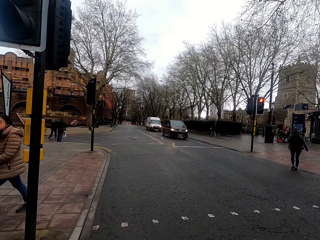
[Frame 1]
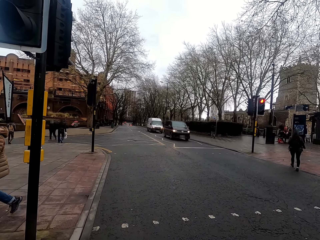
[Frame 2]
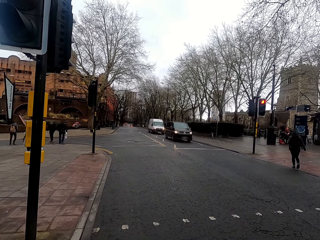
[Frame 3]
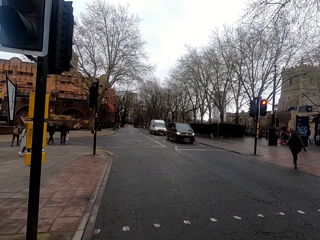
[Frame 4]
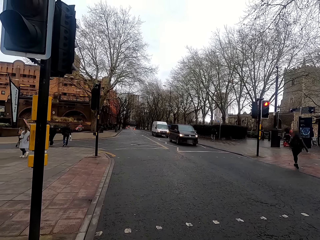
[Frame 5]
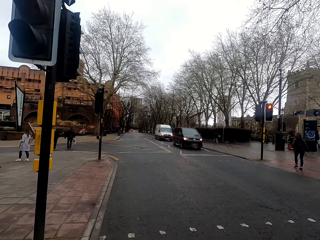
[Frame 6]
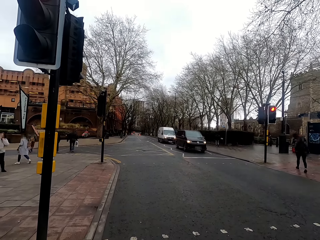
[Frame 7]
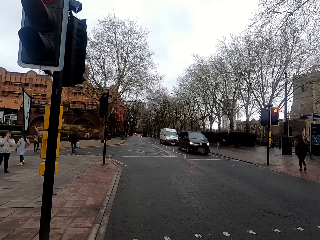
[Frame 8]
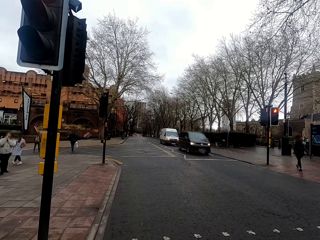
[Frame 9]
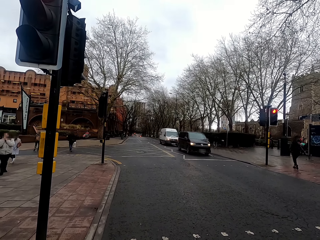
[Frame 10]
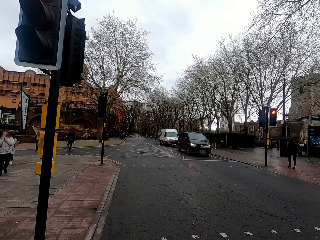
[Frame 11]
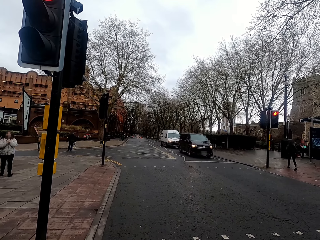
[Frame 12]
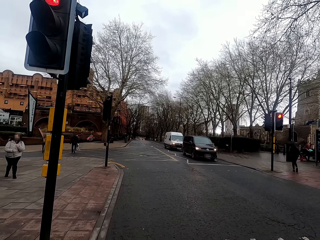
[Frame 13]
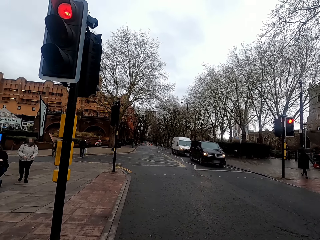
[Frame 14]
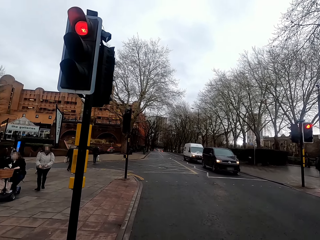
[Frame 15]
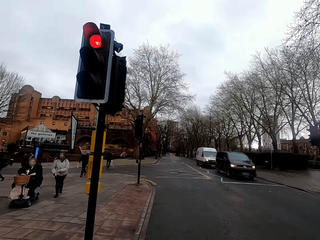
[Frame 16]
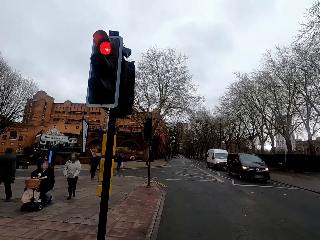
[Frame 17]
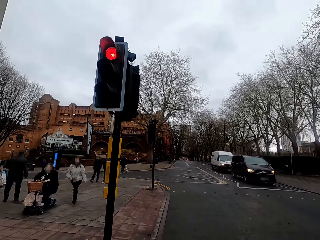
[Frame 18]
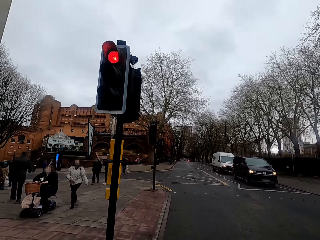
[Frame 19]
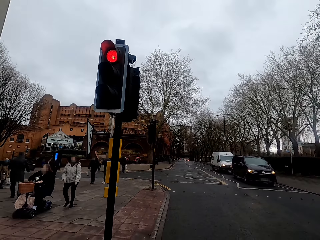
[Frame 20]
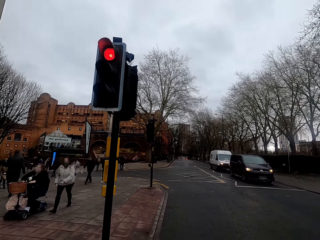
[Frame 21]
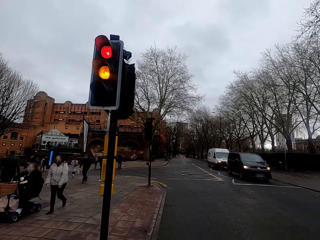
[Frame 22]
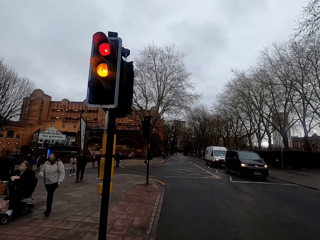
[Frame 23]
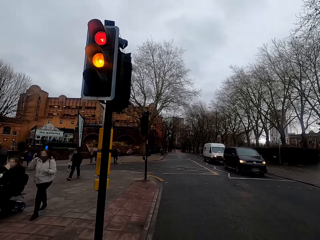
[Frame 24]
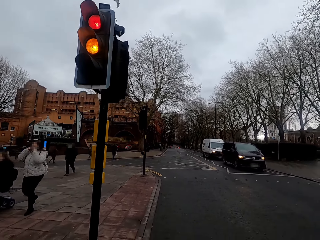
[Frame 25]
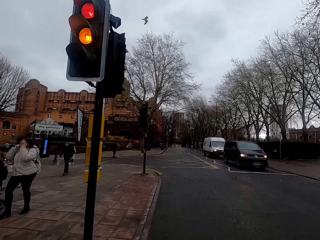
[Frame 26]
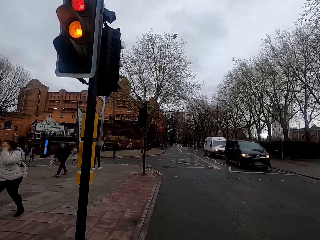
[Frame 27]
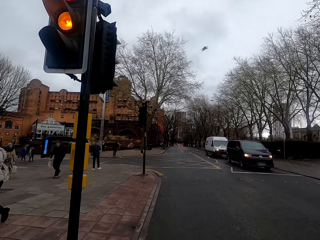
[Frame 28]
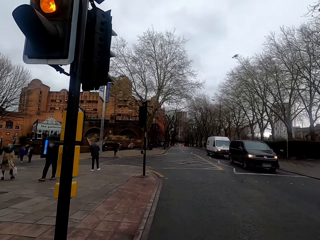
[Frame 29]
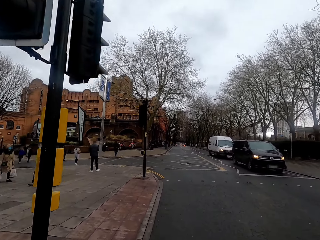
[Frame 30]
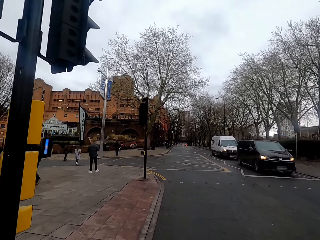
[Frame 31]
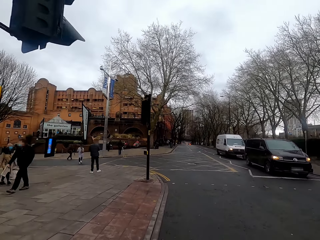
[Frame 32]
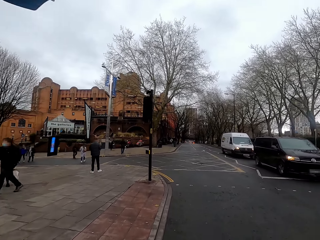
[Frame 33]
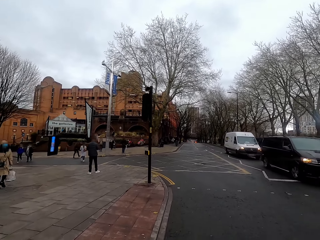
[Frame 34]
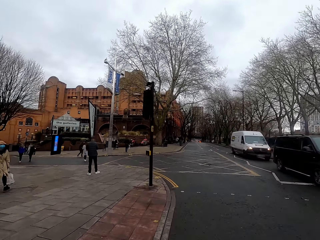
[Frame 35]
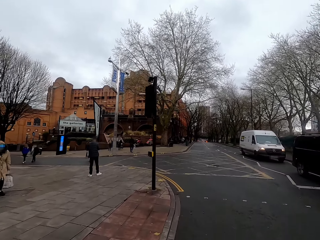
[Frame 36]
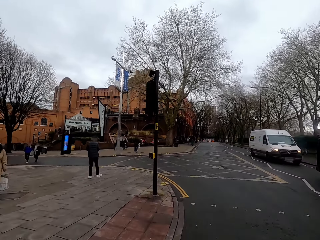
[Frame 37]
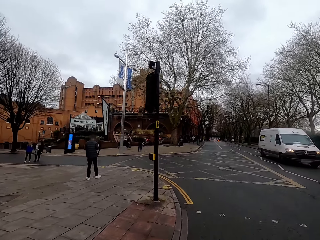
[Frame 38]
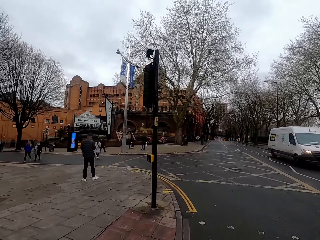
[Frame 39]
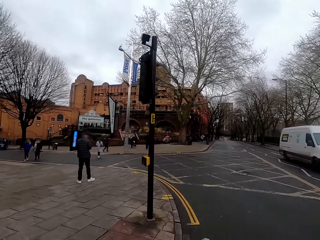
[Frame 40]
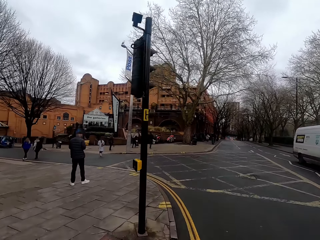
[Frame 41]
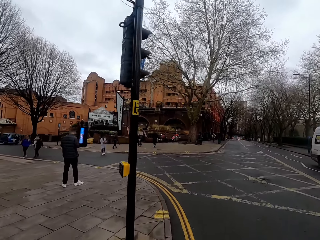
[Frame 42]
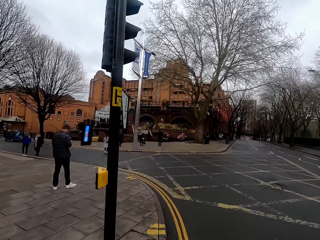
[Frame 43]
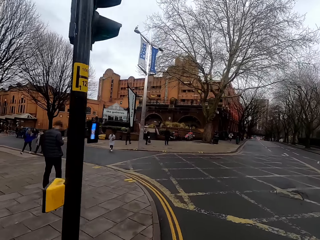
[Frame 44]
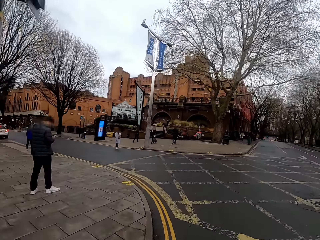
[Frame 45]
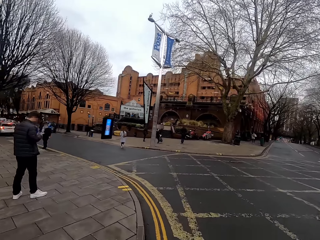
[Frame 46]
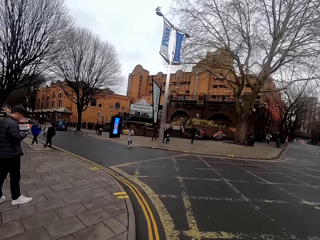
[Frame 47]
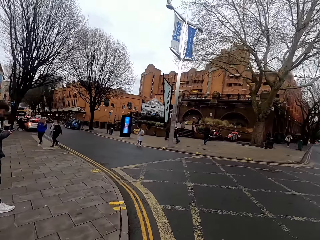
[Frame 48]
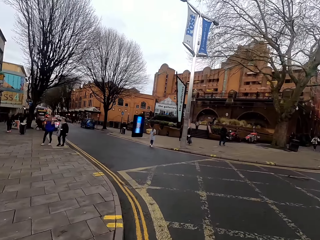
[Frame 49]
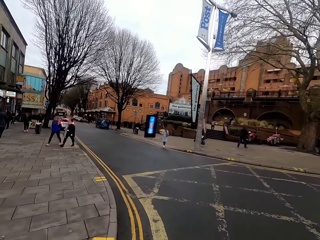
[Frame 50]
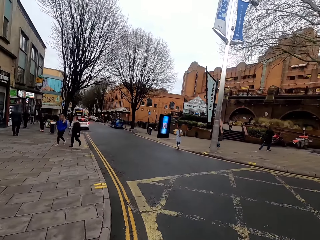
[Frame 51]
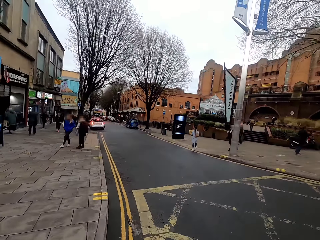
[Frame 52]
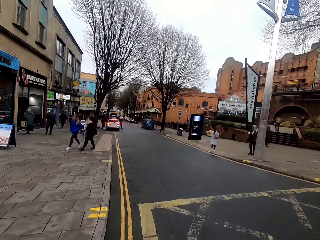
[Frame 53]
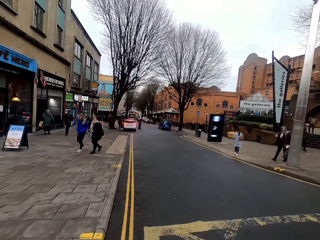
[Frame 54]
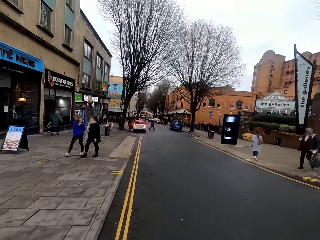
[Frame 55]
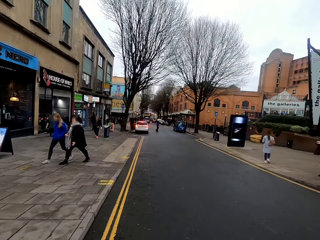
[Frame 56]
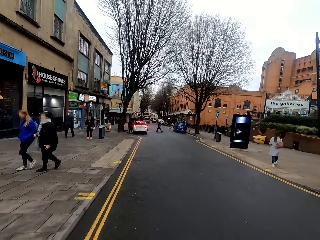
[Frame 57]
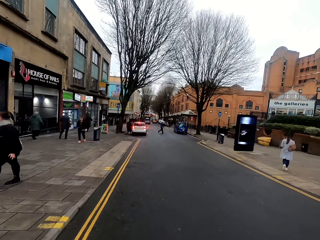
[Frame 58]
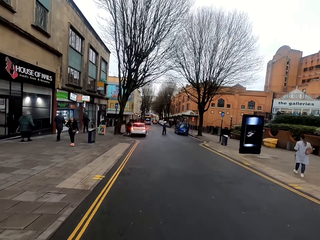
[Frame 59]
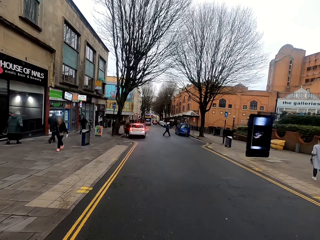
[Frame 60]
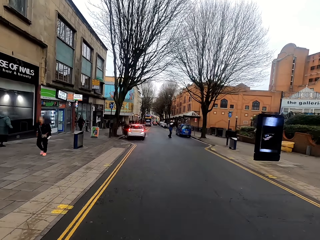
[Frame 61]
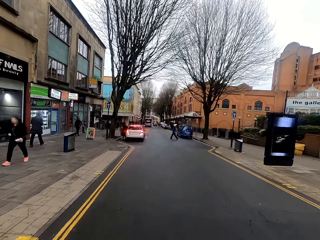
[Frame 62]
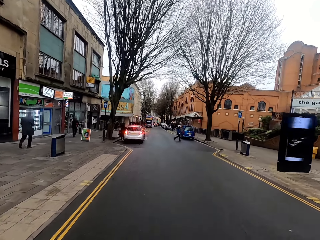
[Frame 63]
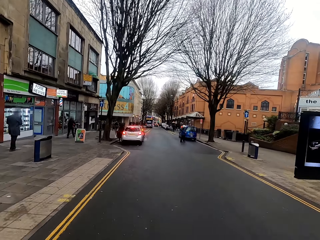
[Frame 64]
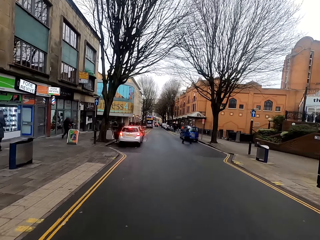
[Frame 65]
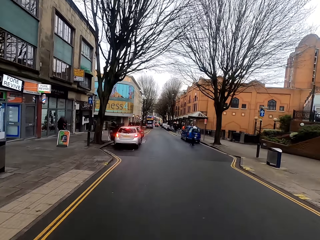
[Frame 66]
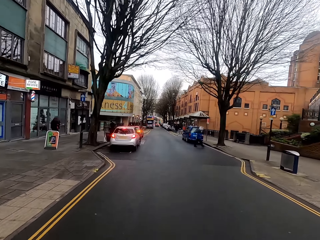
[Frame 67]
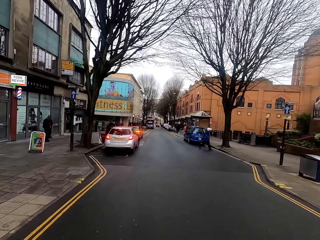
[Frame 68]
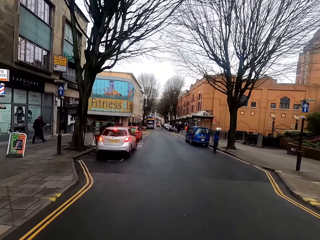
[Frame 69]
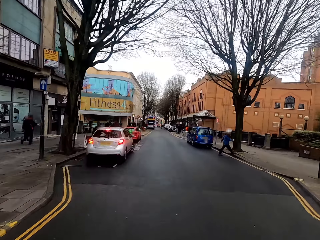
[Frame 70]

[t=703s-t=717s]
The camera wearer rides a bicycle. A bus rides past them. It happens again.

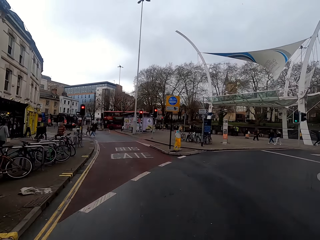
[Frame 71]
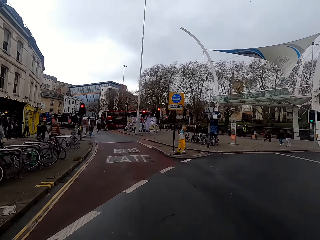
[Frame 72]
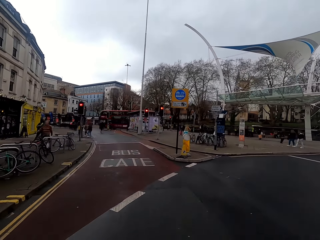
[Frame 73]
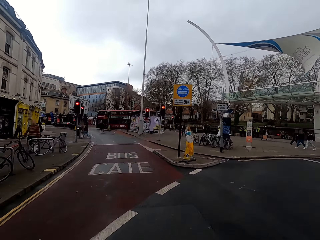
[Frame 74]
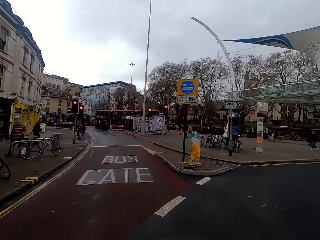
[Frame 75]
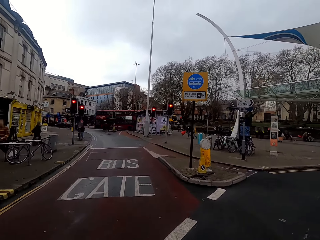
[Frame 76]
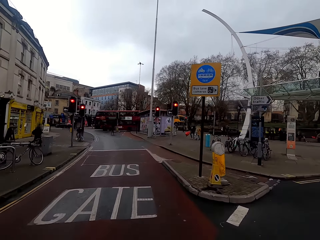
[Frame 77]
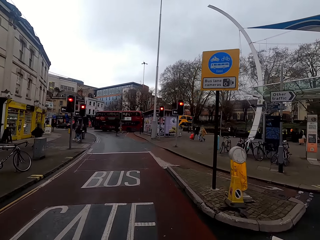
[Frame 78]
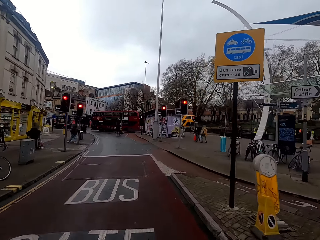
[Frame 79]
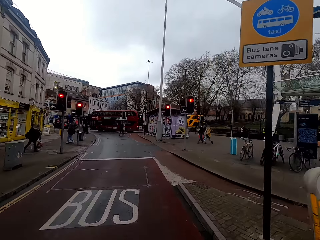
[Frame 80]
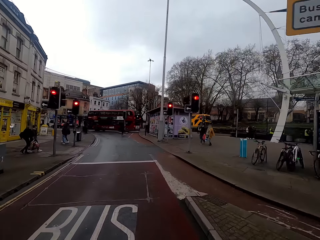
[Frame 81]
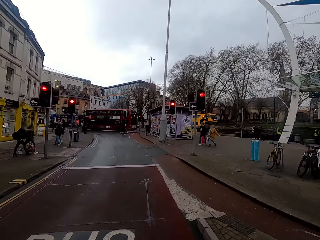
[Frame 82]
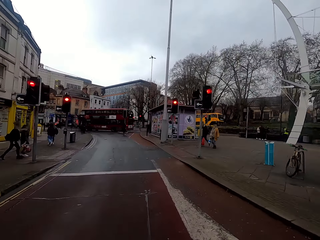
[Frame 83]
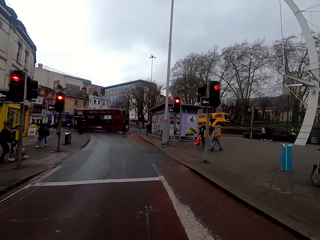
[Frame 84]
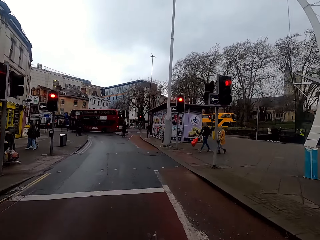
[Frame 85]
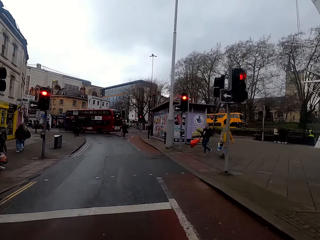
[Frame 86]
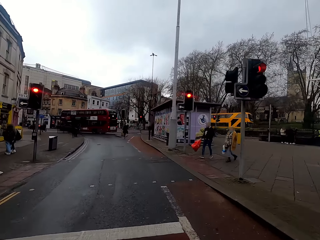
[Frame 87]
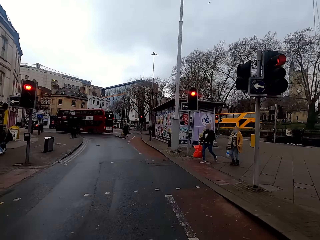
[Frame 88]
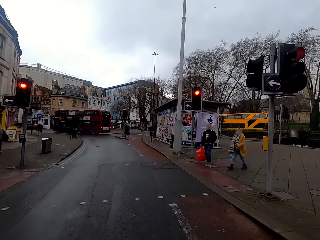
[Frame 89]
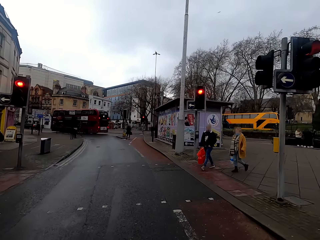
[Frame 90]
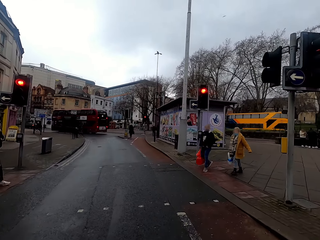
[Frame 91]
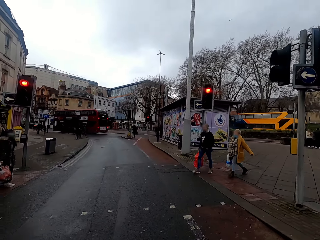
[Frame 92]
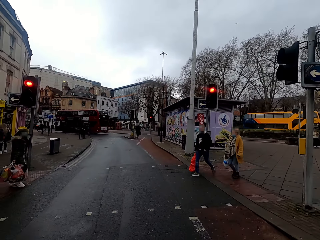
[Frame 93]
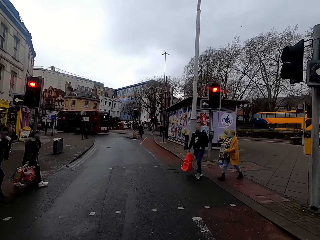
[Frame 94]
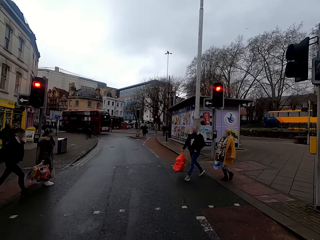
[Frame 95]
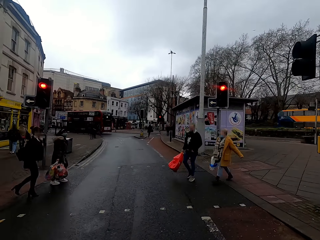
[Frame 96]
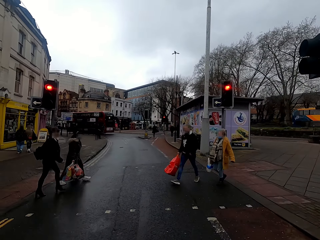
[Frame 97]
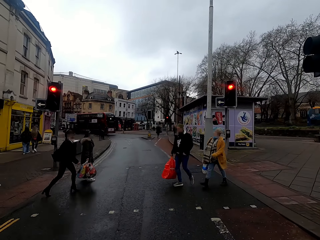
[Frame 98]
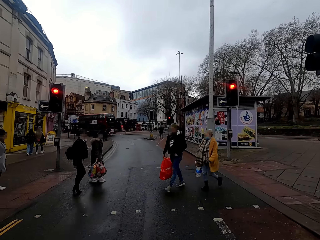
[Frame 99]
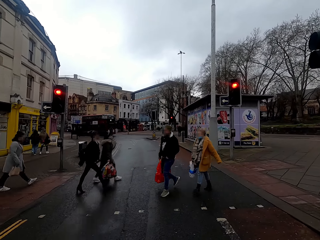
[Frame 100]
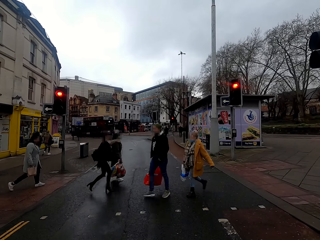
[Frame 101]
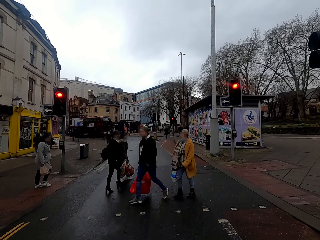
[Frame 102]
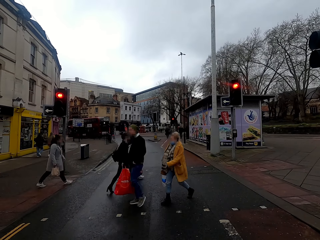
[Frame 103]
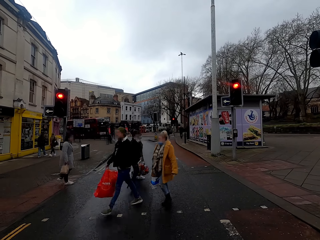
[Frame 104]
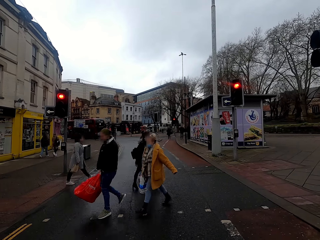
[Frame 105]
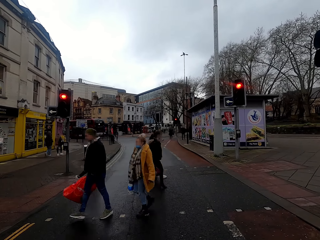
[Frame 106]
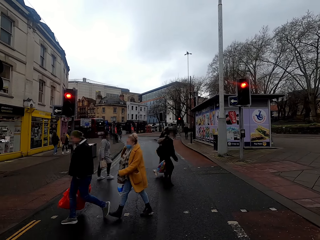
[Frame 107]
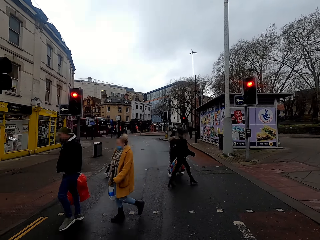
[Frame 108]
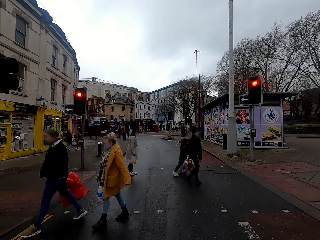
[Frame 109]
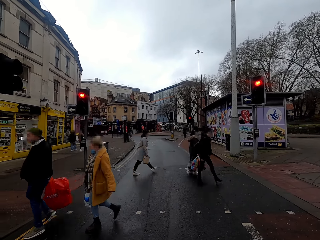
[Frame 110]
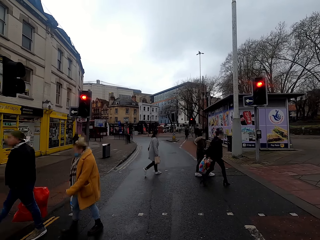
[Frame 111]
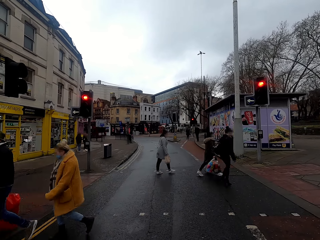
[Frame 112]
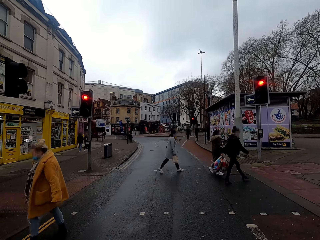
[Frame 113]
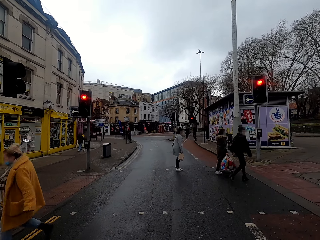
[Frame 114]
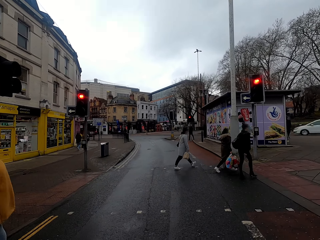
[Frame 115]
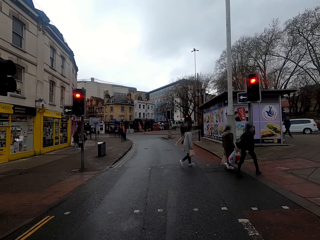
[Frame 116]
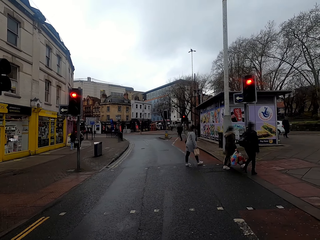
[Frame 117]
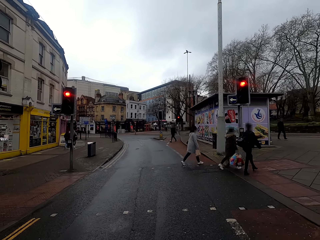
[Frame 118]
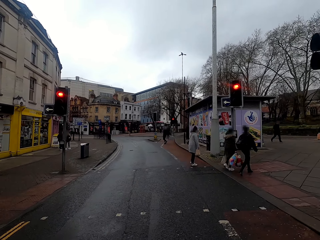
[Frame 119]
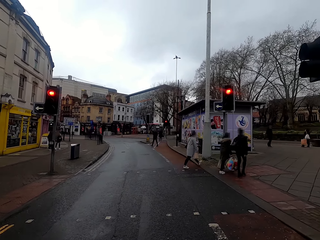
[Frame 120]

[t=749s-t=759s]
A bus rides past the camera wearer. A woman, another woman, a third woman and a man cross the road. Another woman crosses the road.
